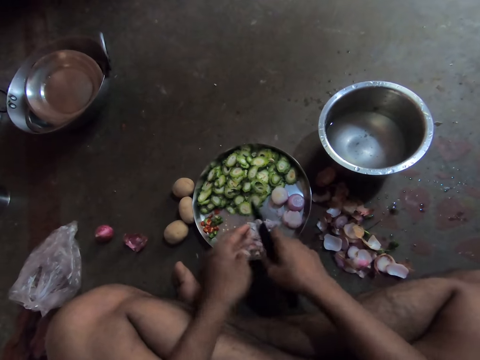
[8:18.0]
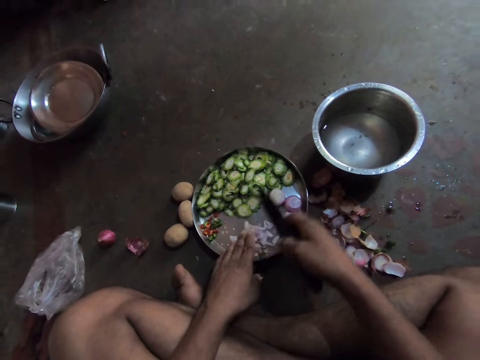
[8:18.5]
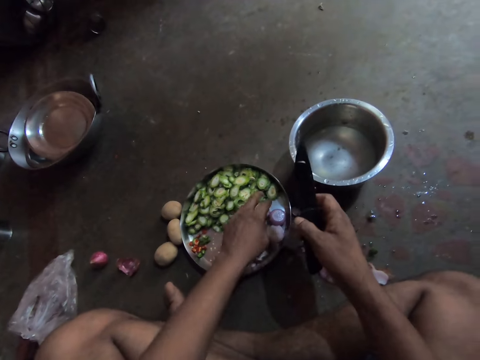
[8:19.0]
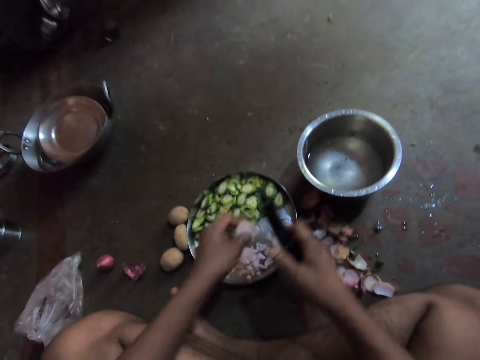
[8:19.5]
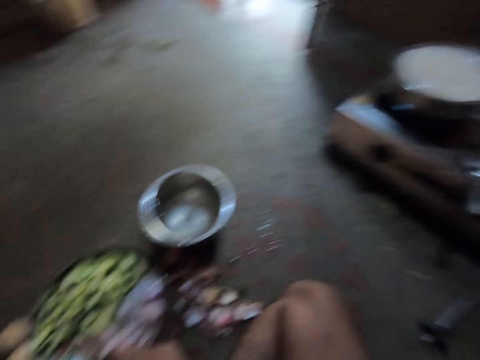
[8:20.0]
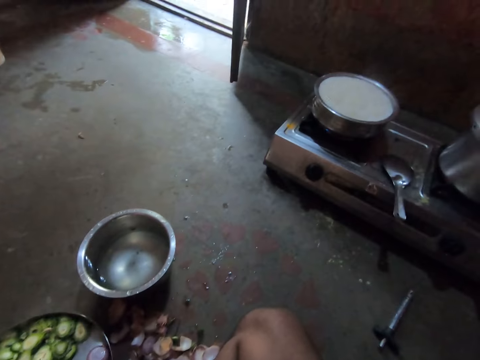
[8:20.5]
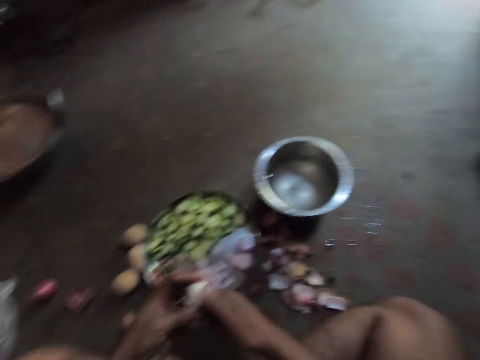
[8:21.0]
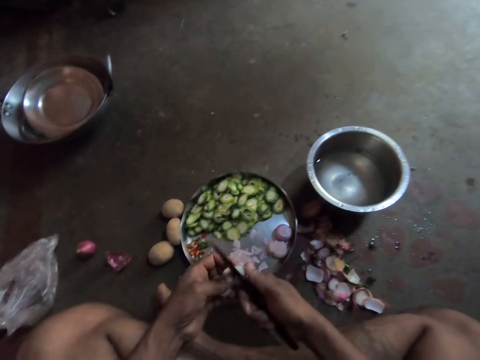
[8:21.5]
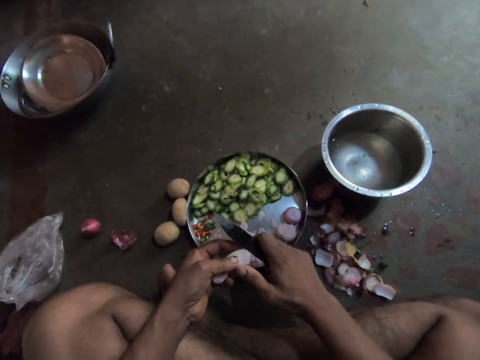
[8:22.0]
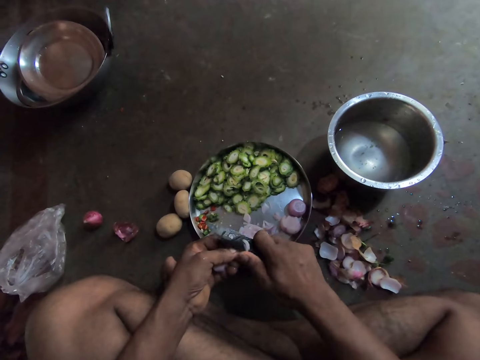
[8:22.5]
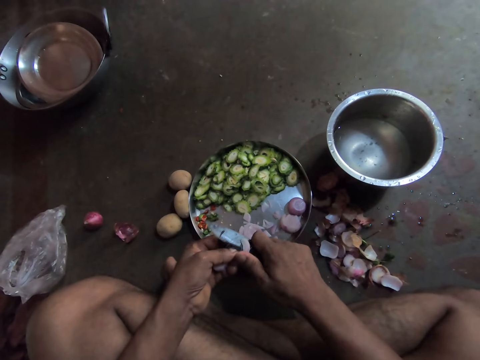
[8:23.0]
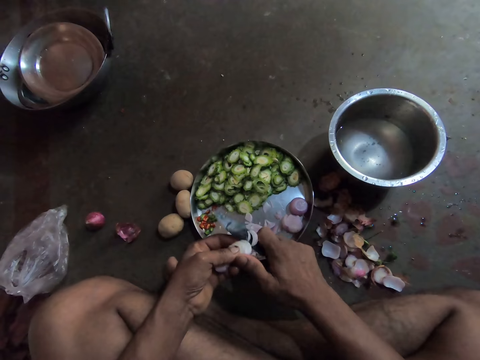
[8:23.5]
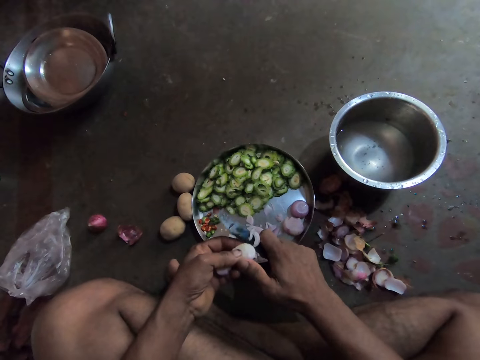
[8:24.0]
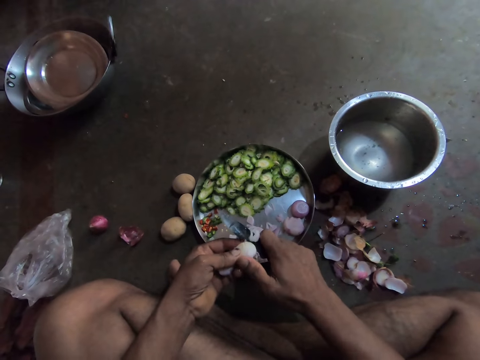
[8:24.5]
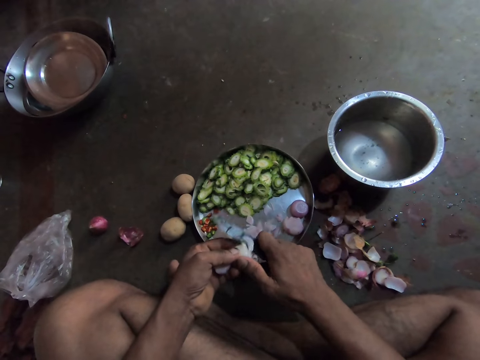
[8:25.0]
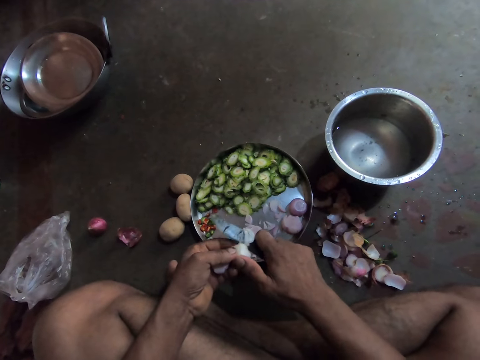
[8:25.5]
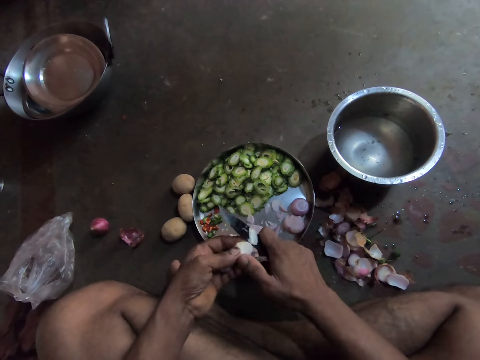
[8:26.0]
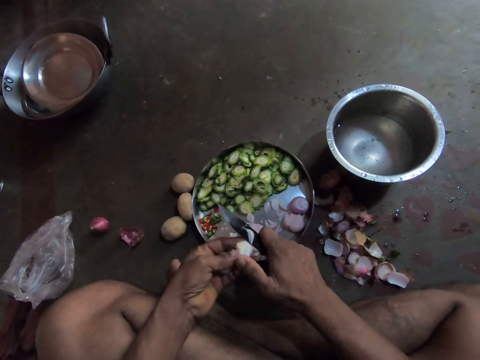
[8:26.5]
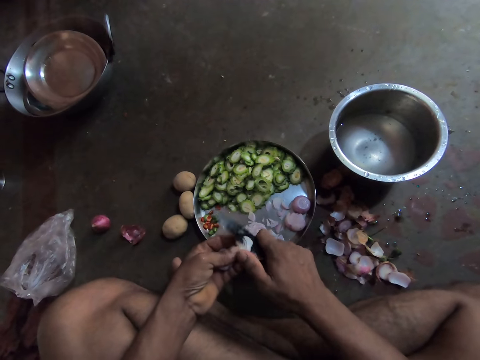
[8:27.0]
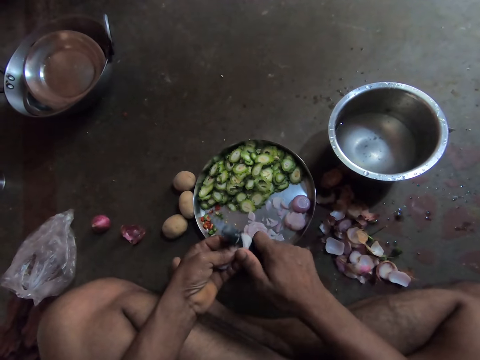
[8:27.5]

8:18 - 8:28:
The camera wearer takes another onion. They look around. They chop onions.

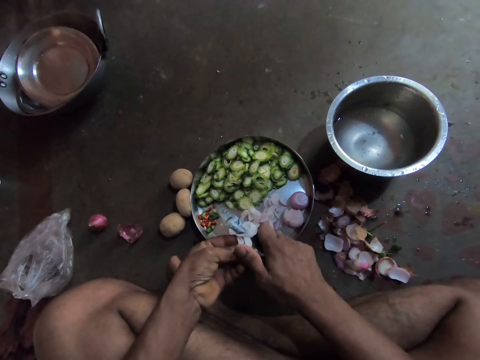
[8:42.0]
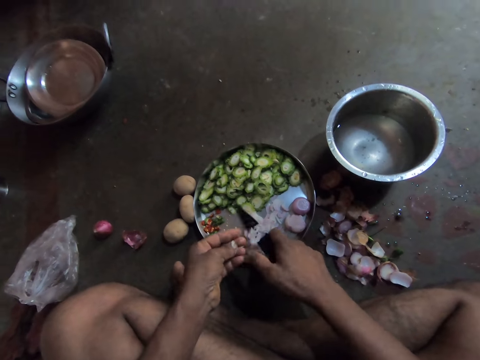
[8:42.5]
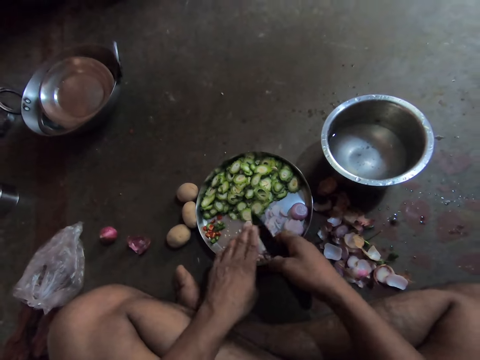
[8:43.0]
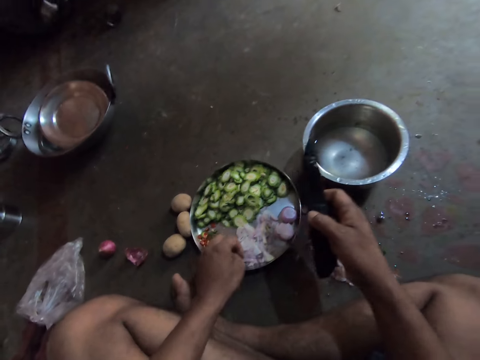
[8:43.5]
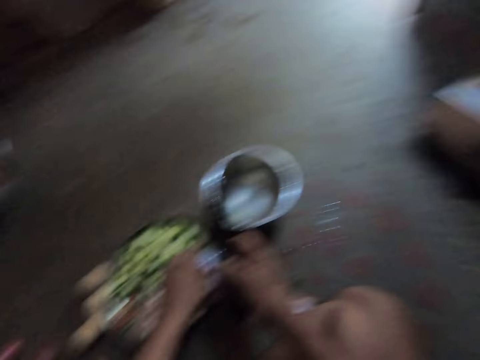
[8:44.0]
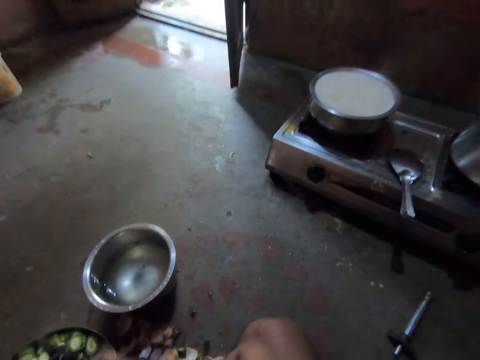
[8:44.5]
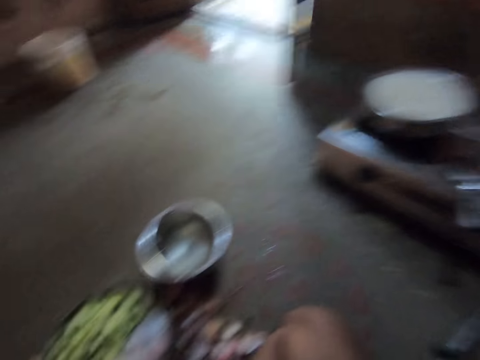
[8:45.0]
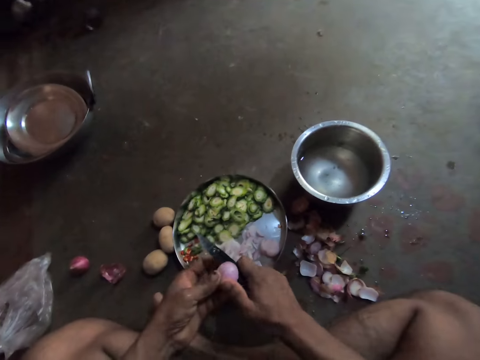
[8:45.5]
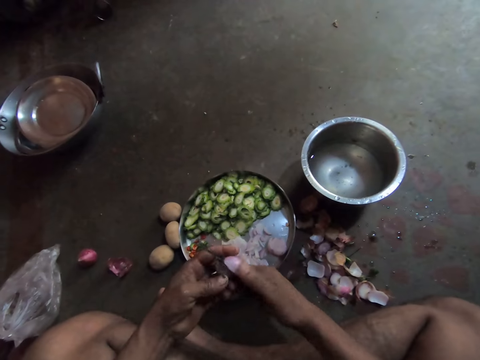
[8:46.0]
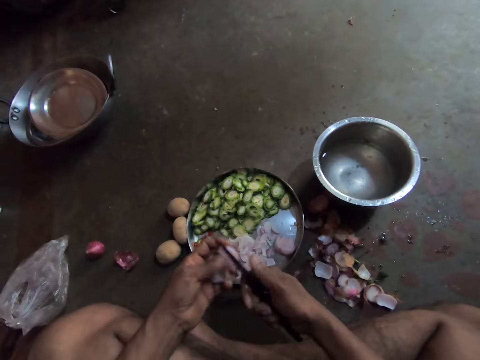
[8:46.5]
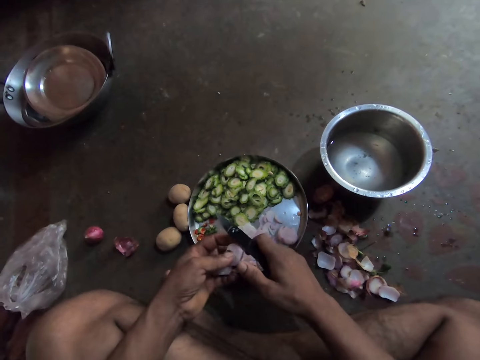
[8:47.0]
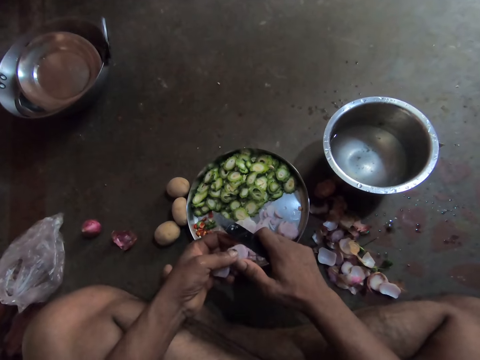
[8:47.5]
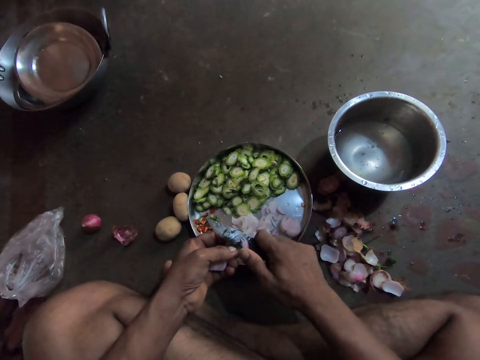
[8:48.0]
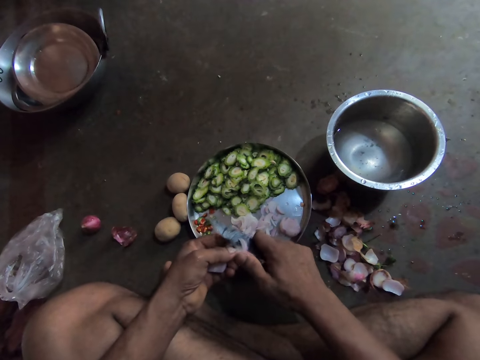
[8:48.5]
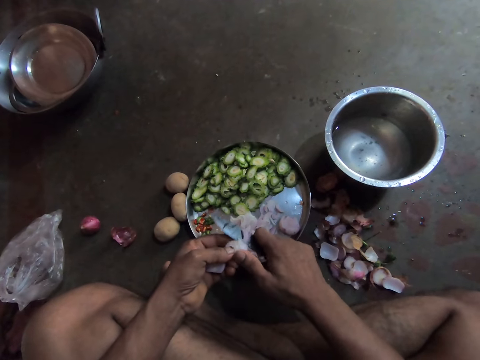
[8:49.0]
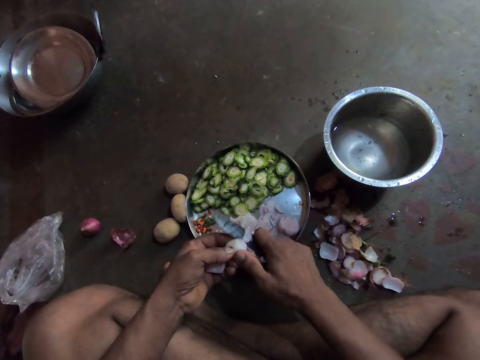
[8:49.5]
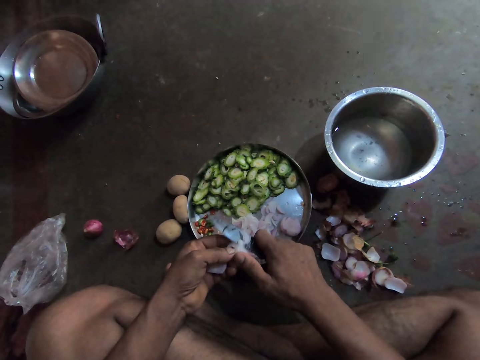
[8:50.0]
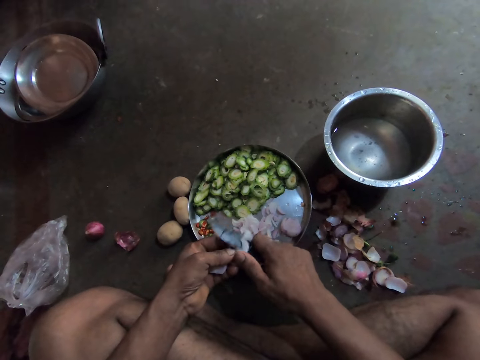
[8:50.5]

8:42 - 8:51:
The camera wearer looks at the pot. They look around. They chop another onion.

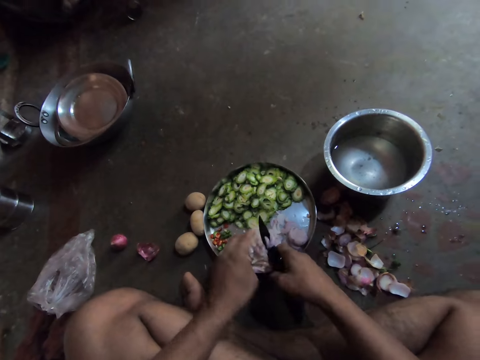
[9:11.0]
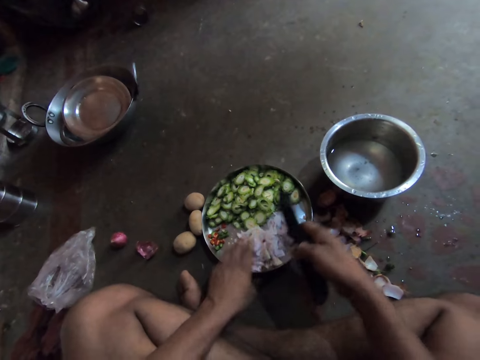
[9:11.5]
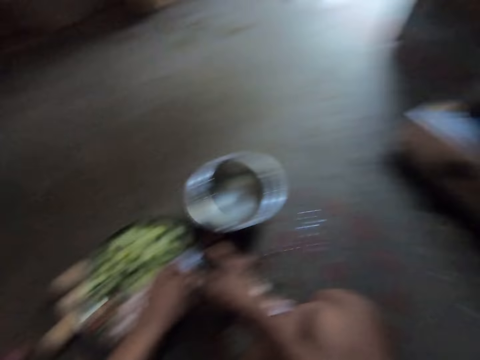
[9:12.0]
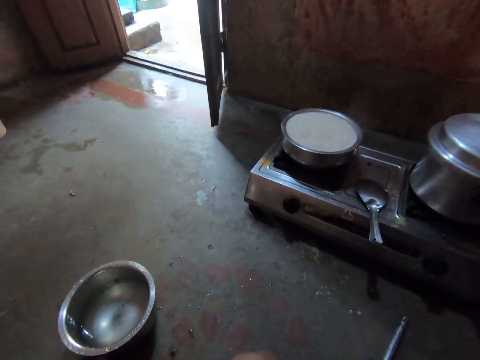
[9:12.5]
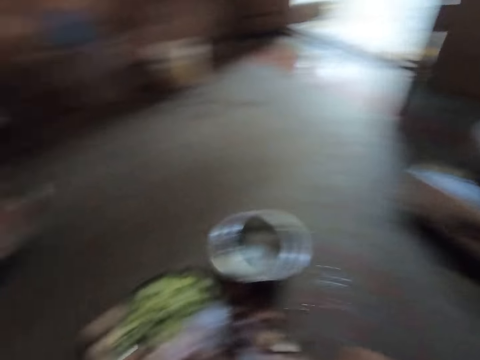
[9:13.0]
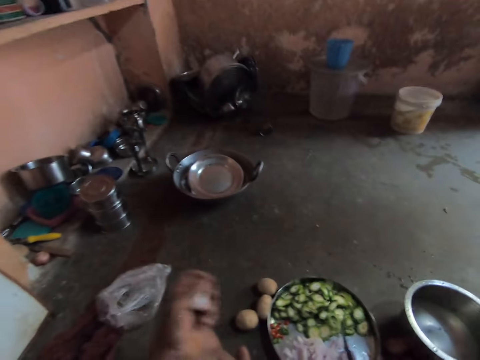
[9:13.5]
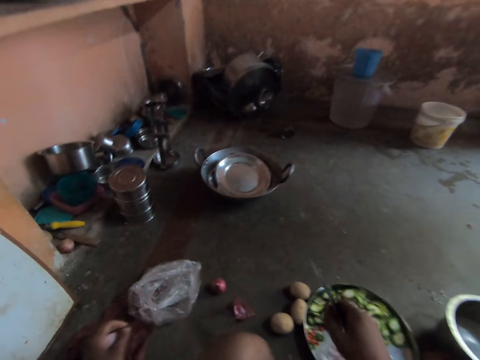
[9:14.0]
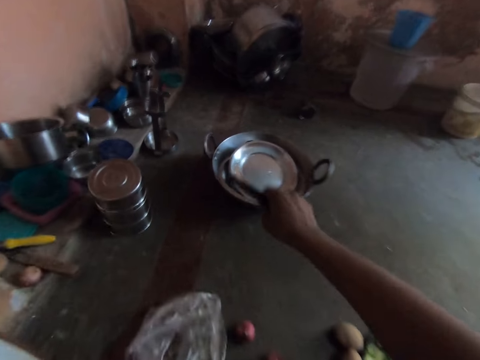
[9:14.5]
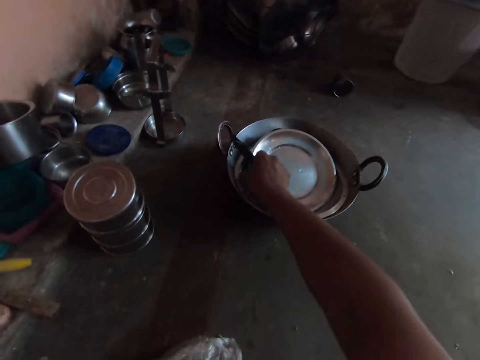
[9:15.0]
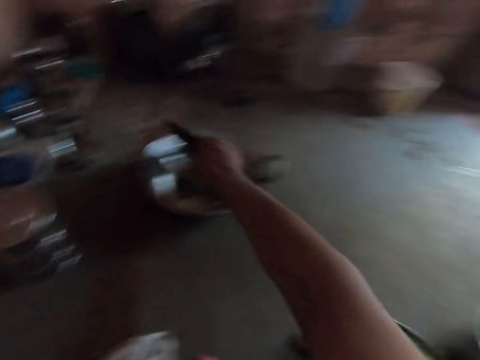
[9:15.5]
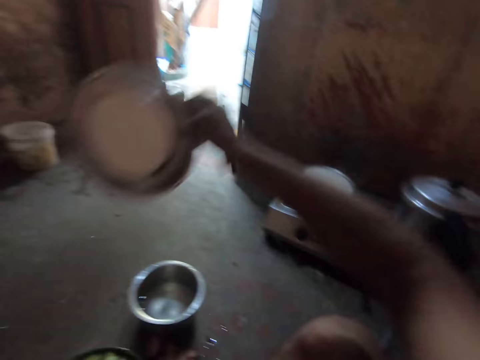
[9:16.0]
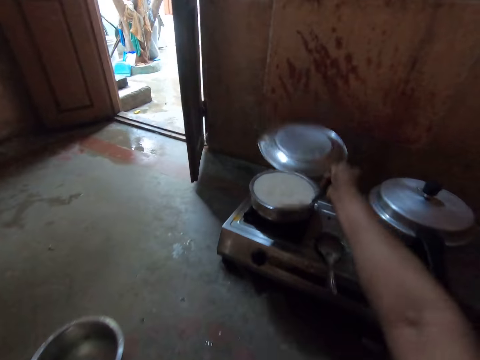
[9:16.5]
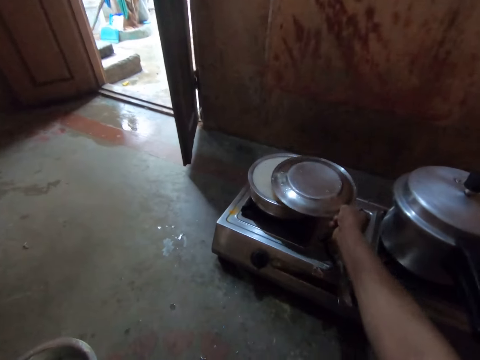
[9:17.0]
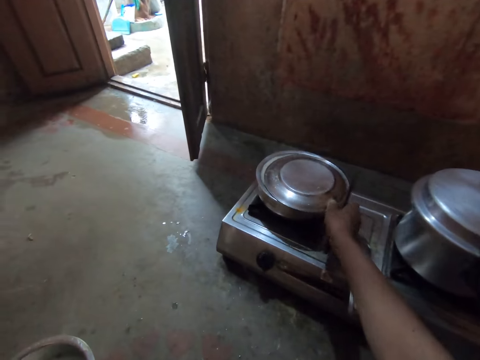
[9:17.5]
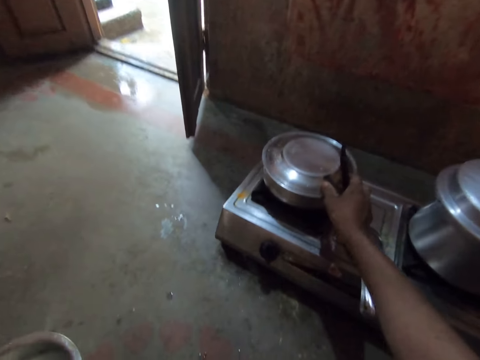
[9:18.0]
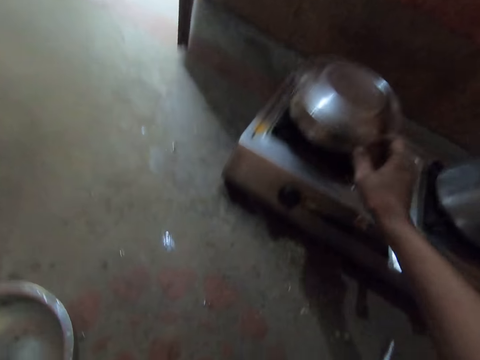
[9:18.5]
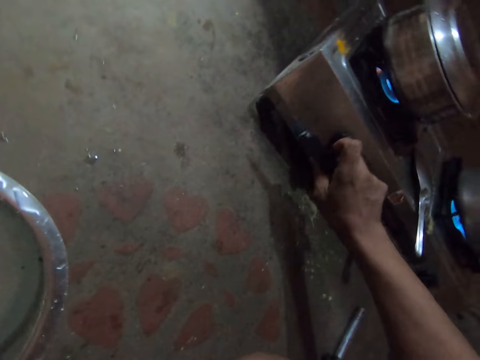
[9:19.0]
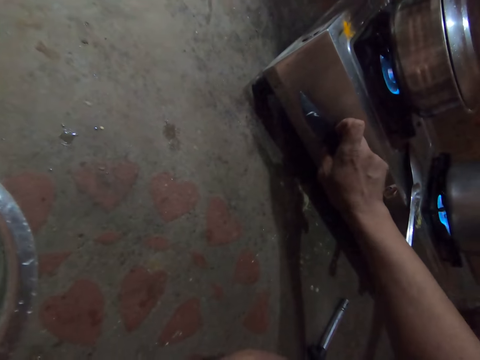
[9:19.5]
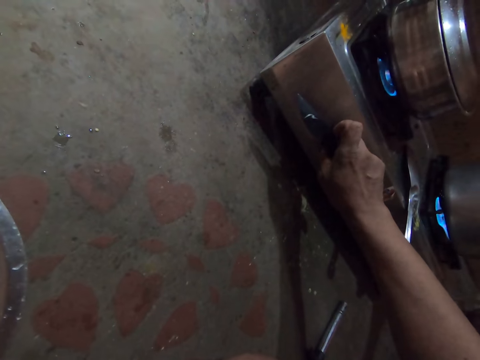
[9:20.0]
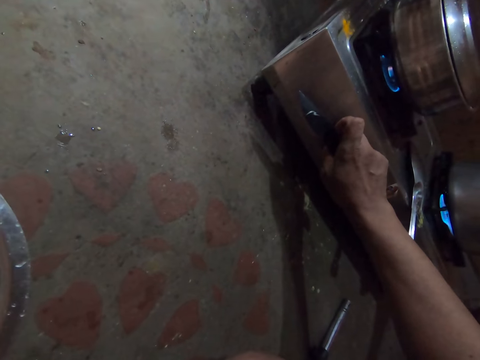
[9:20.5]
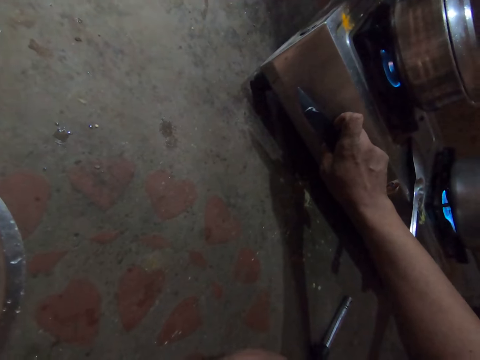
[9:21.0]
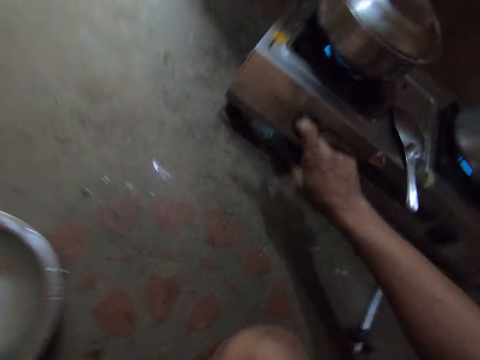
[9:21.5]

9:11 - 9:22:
The camera wearer takes another onion. They look at the pot. They cover the pot with the lid. They take a plate and pick up the steel plate. They cover the pot with the lid again. They adjust the lid. They reduce the fire.
